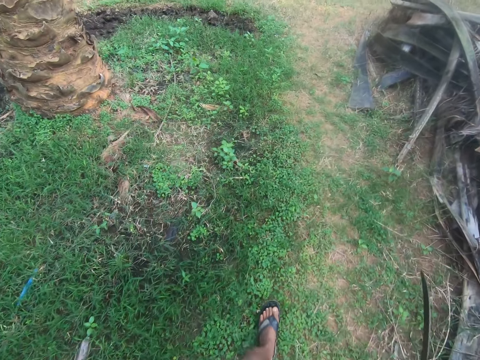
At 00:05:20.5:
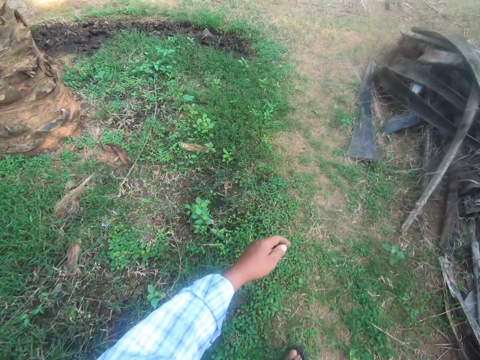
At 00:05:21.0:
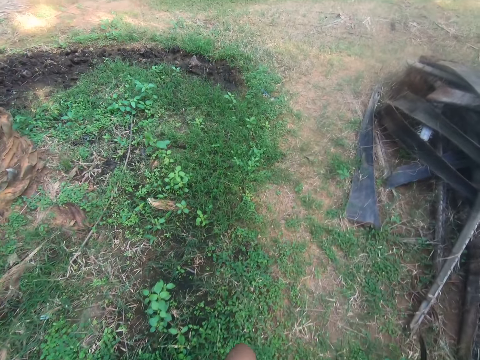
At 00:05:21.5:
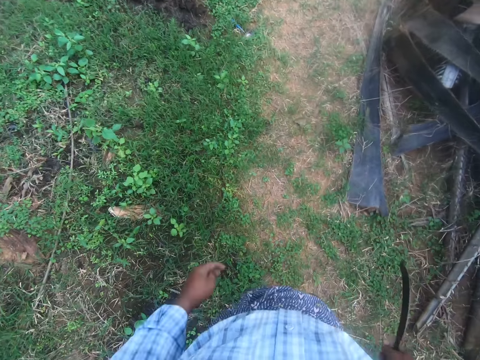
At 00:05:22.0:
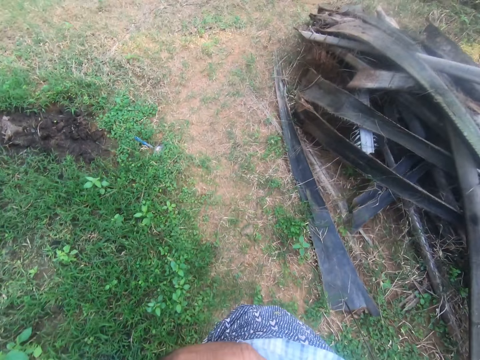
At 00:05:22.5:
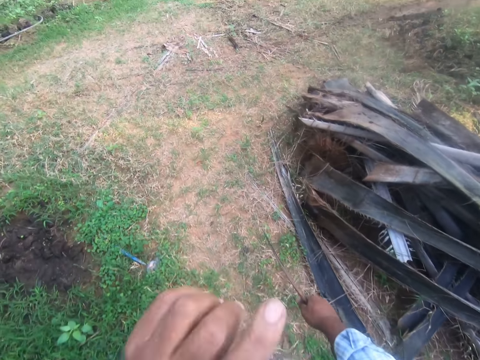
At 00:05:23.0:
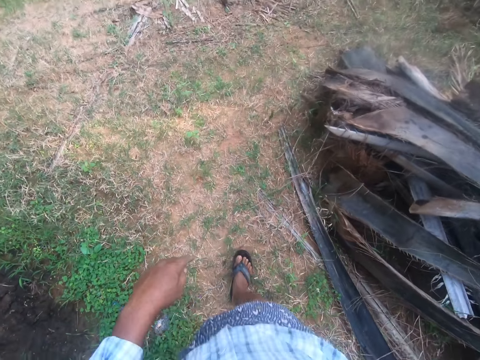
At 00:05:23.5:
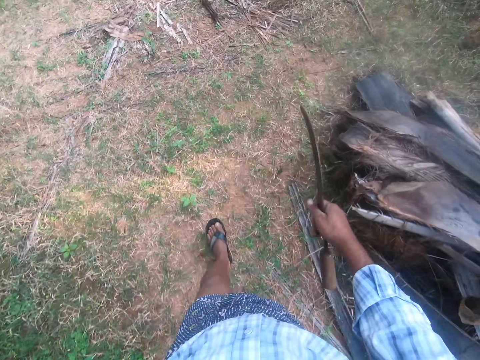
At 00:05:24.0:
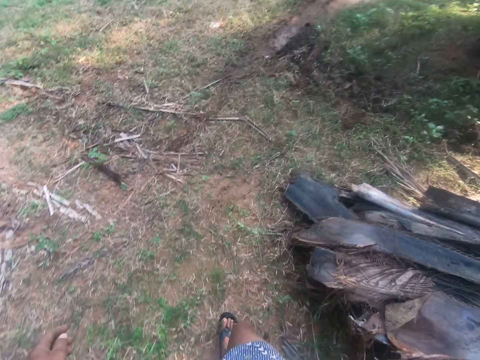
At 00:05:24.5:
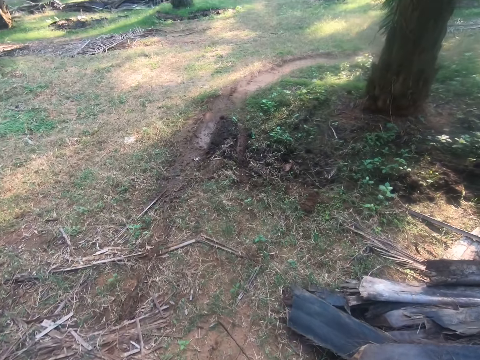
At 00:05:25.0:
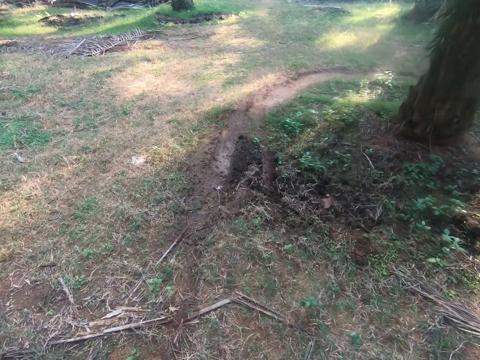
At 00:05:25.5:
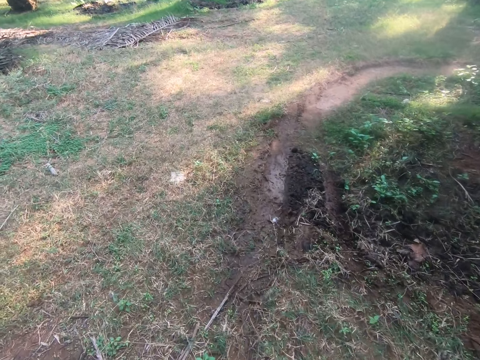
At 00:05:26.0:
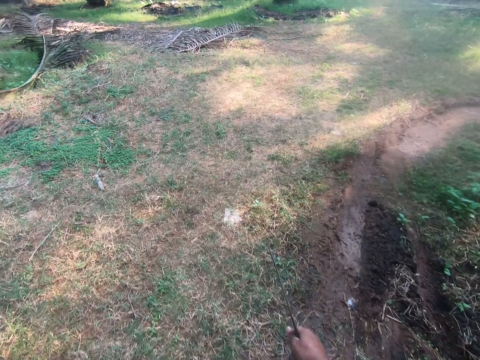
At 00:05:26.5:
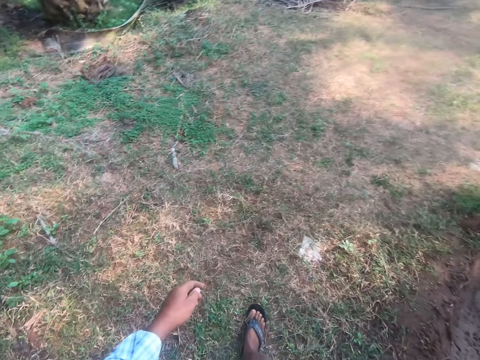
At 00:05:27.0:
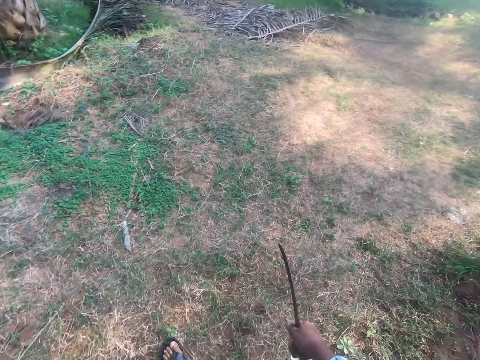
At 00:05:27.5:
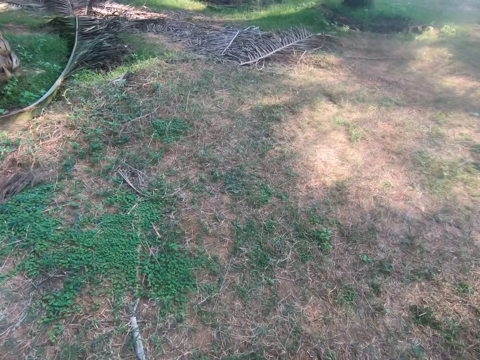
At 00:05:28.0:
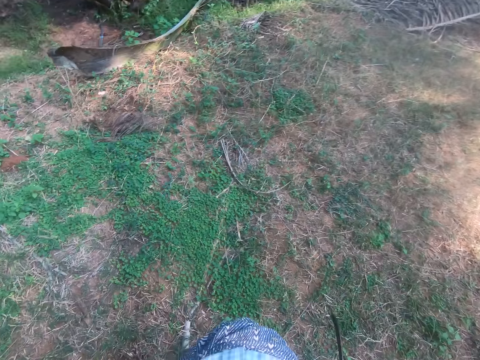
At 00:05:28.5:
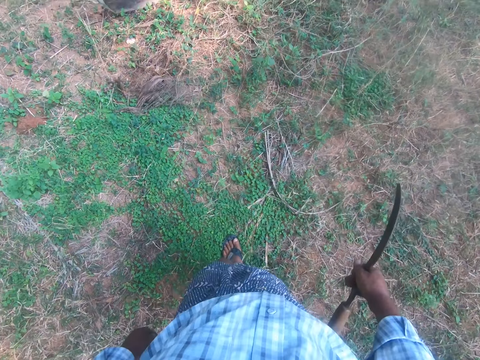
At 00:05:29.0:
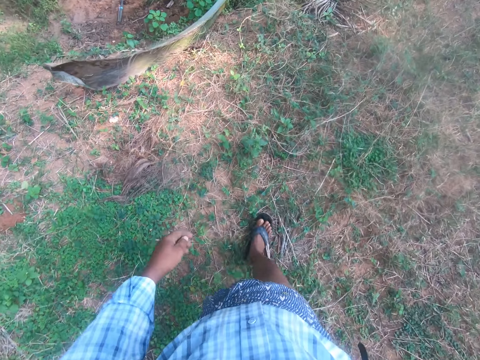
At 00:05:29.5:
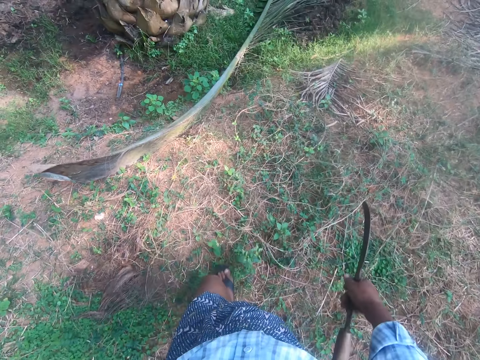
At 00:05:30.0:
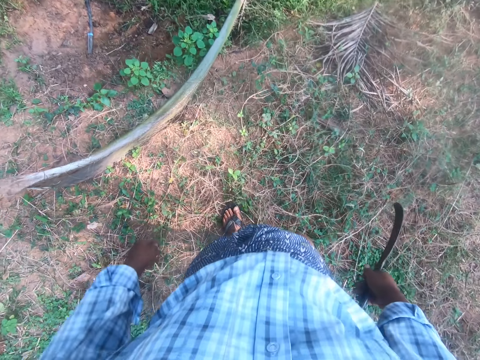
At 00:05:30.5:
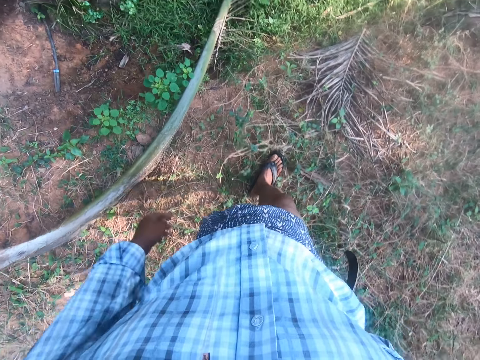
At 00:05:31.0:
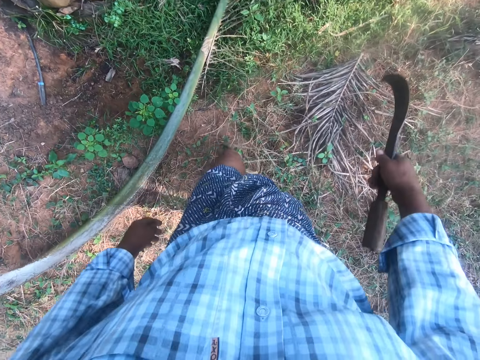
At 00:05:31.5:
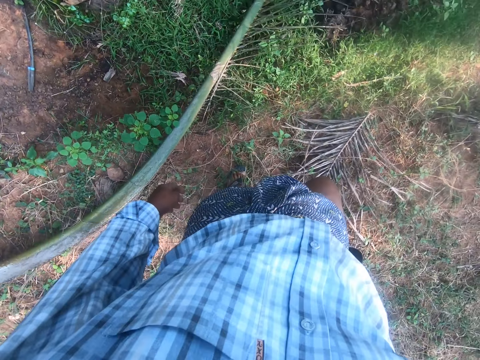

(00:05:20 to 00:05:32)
The camera wearer lifts the left hand and lowers the left hand. He touches his nose. He walks around.

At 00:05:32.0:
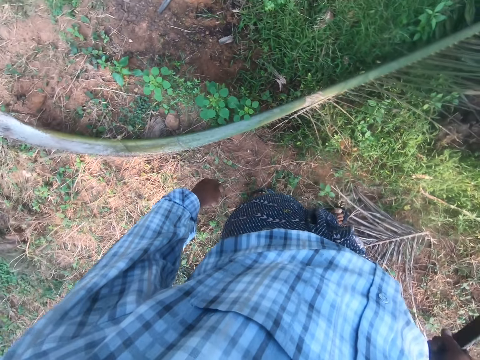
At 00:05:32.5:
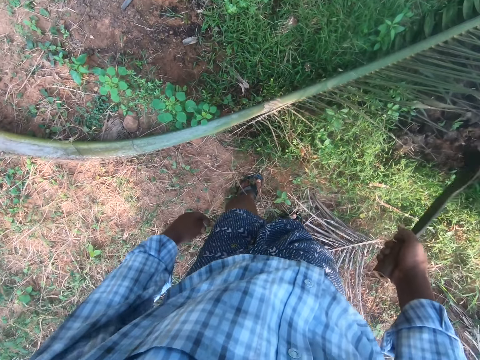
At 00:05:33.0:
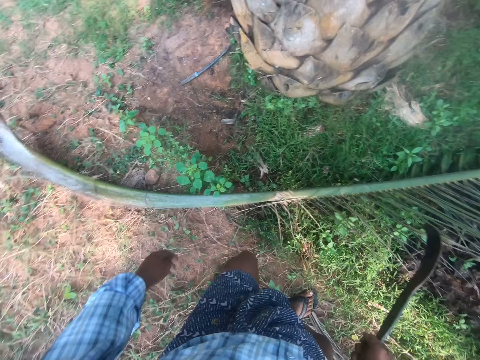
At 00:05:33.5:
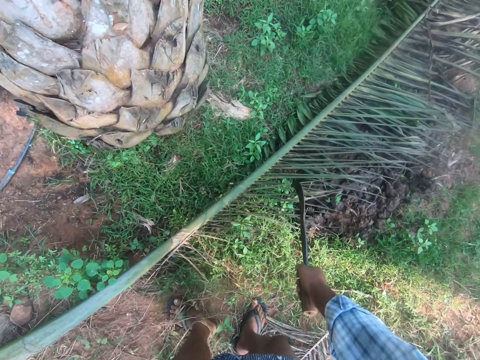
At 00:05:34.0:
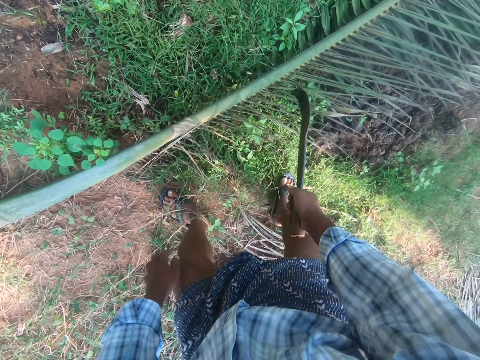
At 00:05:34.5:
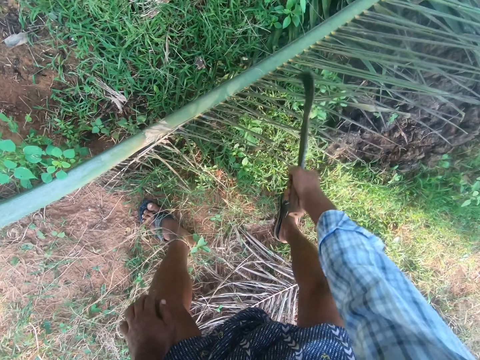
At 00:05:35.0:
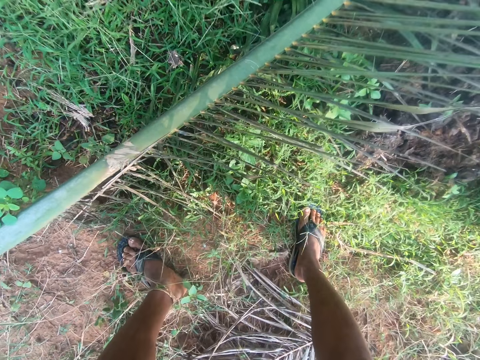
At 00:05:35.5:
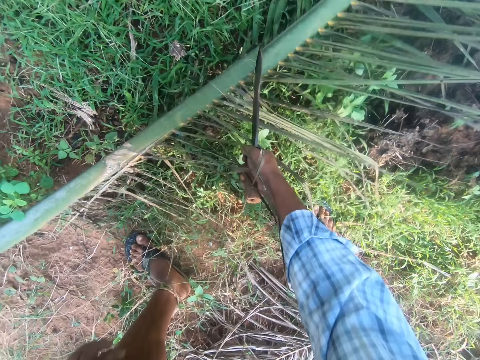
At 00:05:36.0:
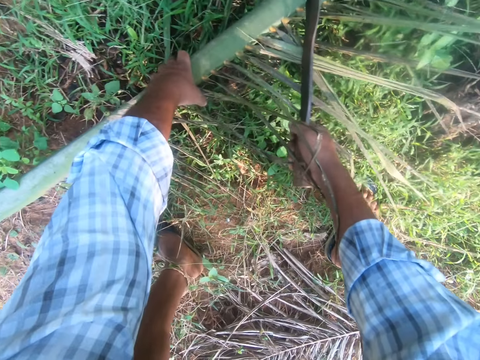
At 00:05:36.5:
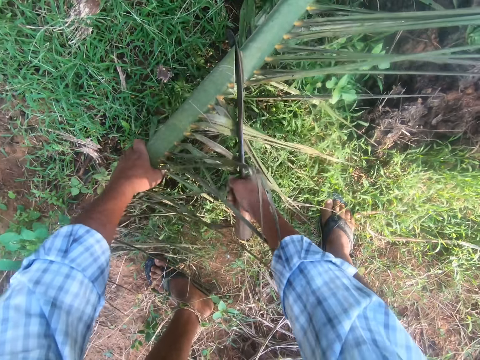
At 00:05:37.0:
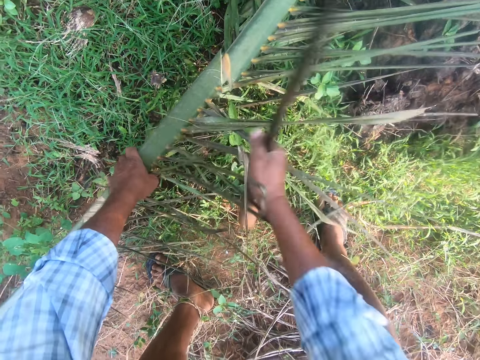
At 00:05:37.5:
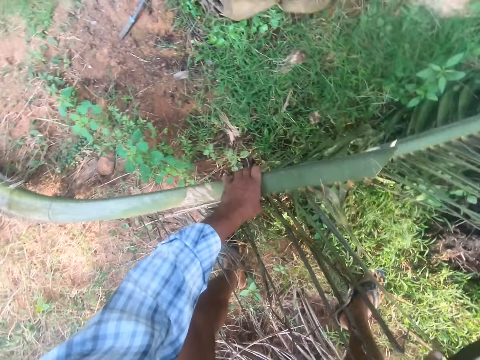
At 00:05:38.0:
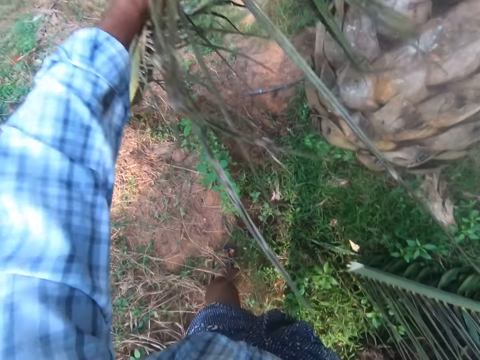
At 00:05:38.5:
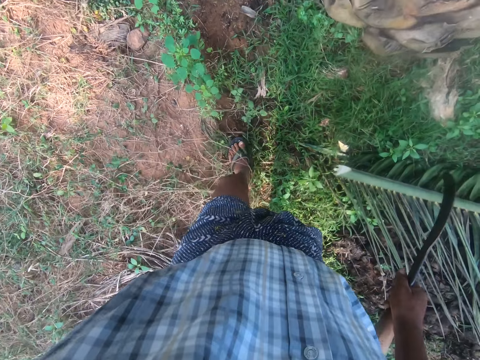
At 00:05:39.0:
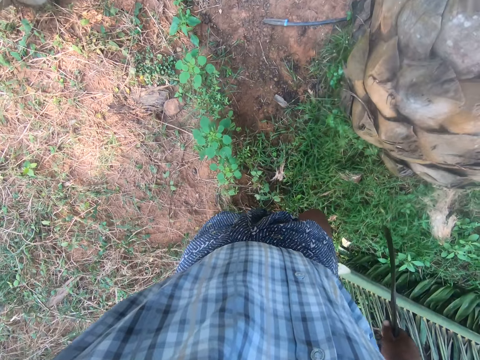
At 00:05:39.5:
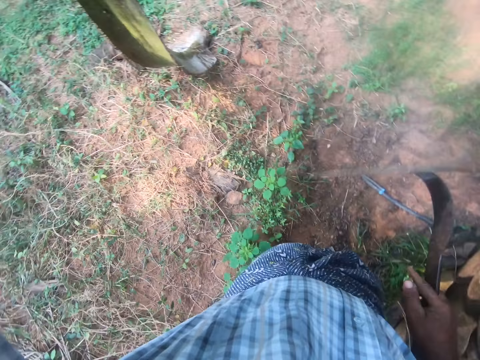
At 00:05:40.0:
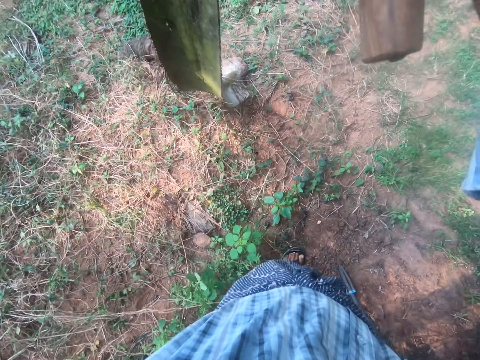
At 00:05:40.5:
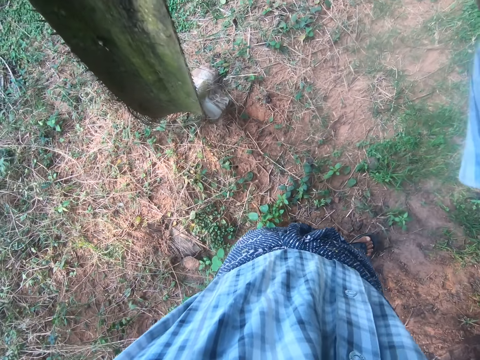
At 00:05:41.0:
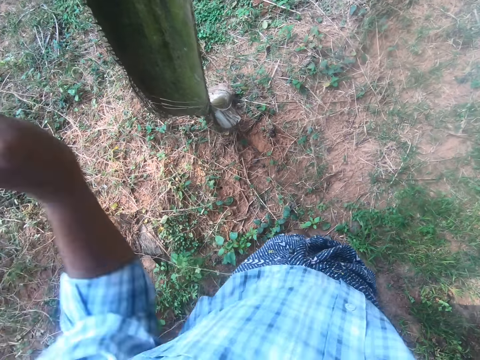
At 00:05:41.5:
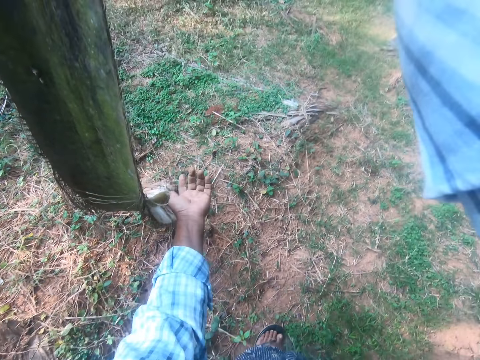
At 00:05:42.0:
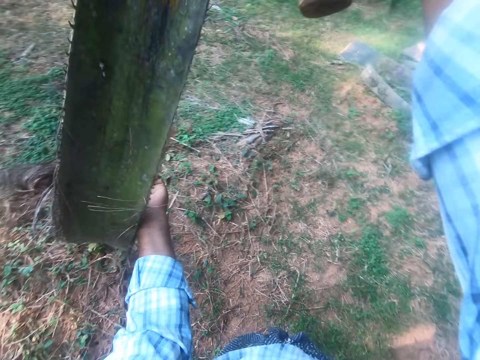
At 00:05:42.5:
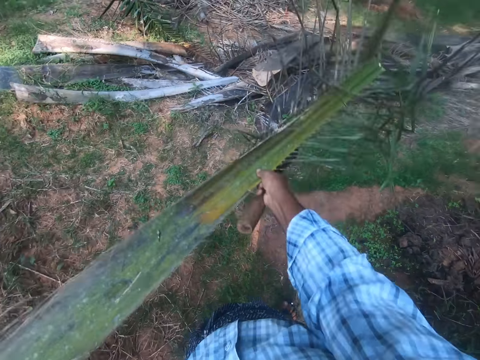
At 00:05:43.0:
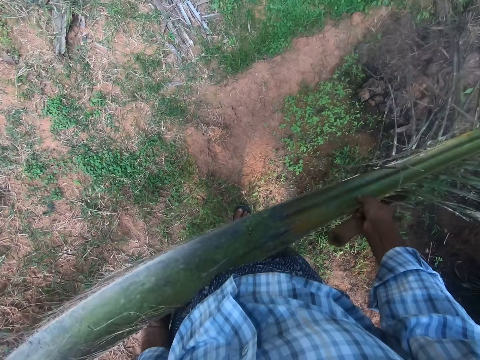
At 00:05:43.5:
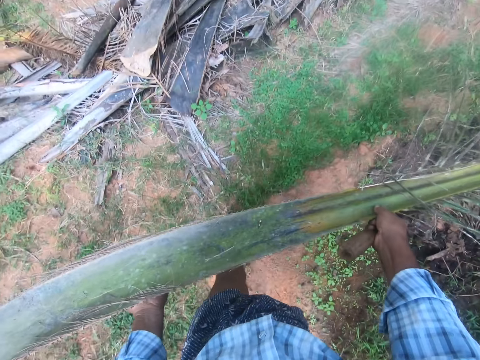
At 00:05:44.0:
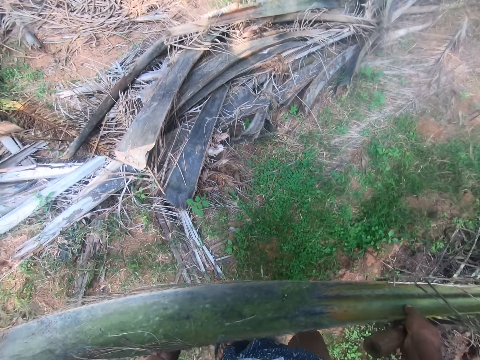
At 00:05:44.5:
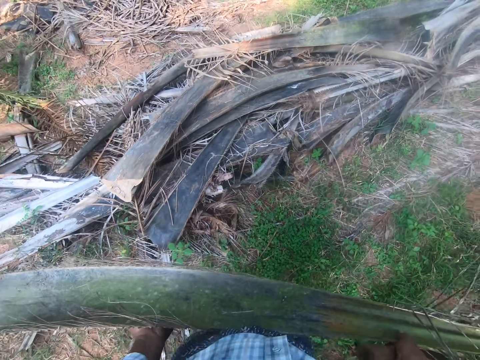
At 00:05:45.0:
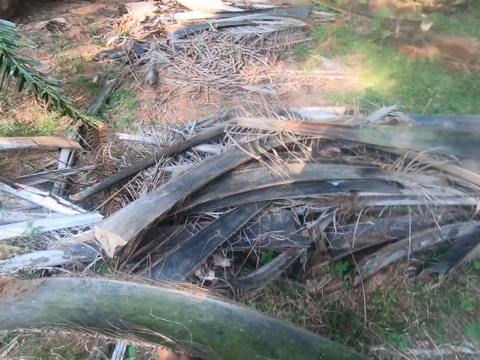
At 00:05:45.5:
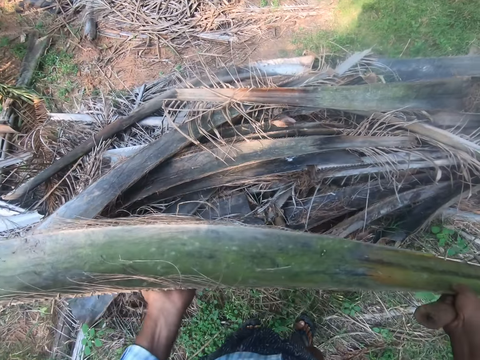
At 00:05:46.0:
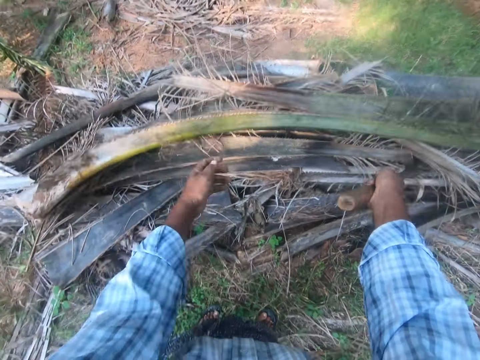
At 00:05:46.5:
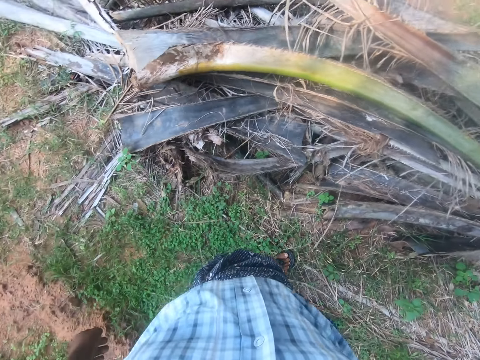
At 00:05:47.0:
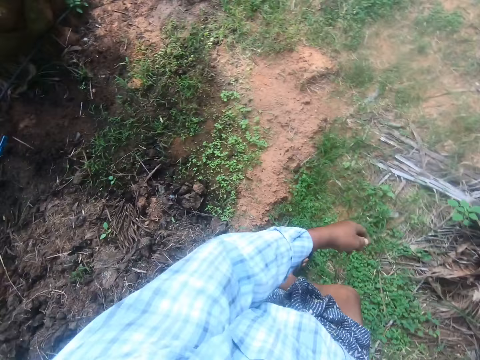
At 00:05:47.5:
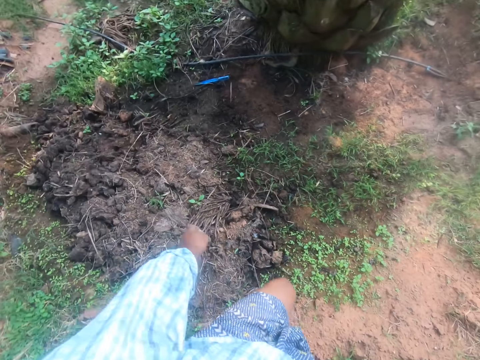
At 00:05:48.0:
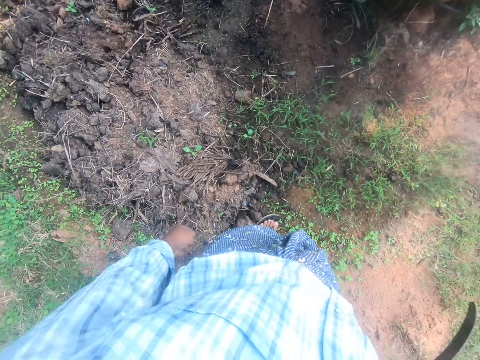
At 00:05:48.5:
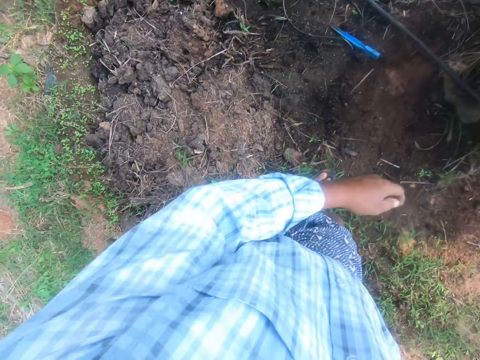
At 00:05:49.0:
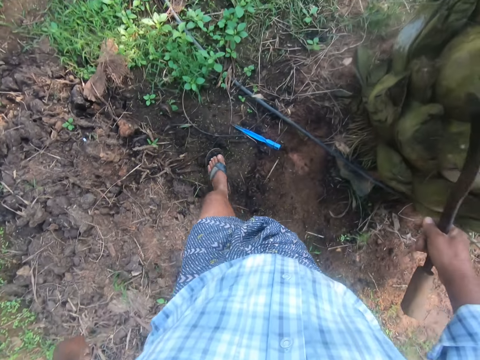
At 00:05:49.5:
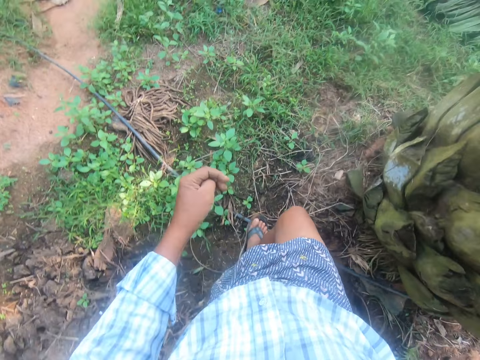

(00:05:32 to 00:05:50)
The camera wearer stands. They bend down. They cut a palm frond or coconut leaf into half. They touch the coconut leaf. They cut the coconut leaf. They pick up the half of the palm frond. They walk around. They lift their hands. They lower the left hand. They lift the coconut leaf. They carry the half palm frond. They hold the coconut leaf. They walk around. They drop the half palm frond. They turn around. They walk away from the palm fronds.
